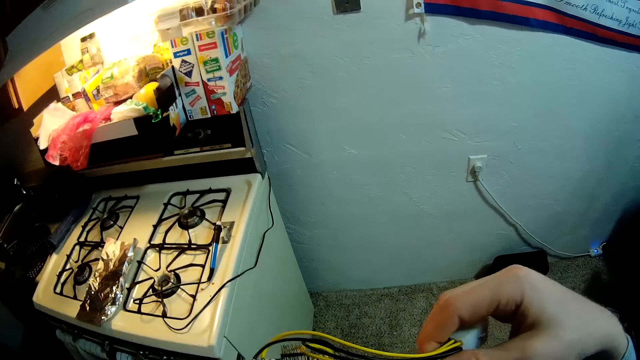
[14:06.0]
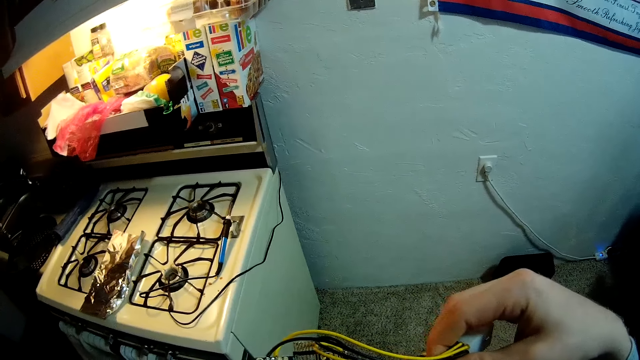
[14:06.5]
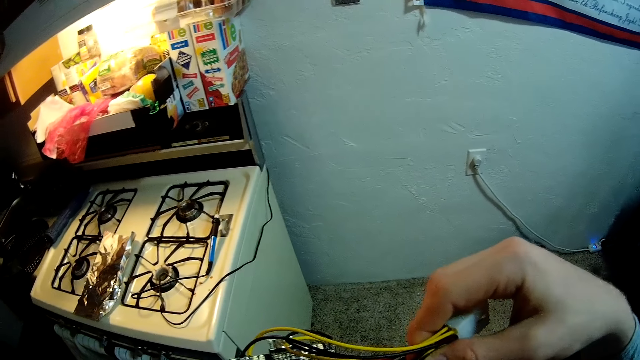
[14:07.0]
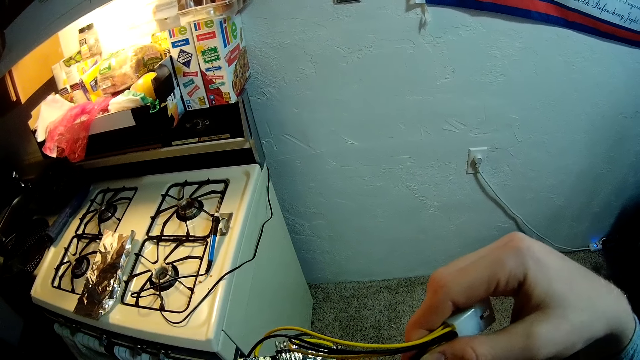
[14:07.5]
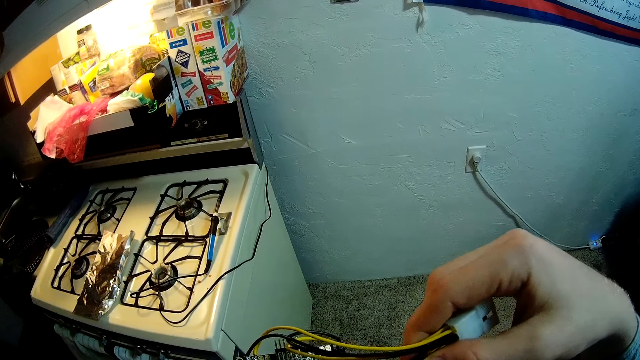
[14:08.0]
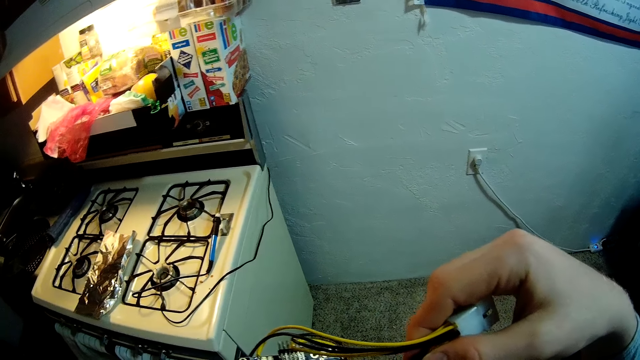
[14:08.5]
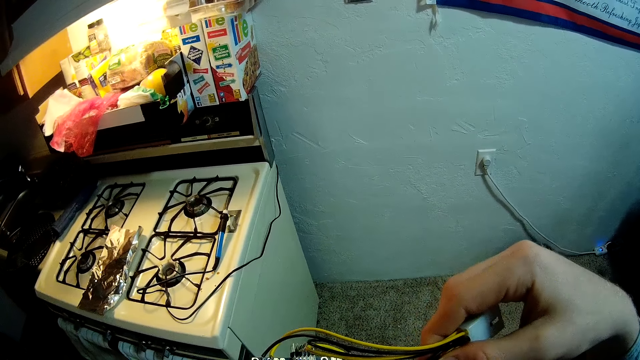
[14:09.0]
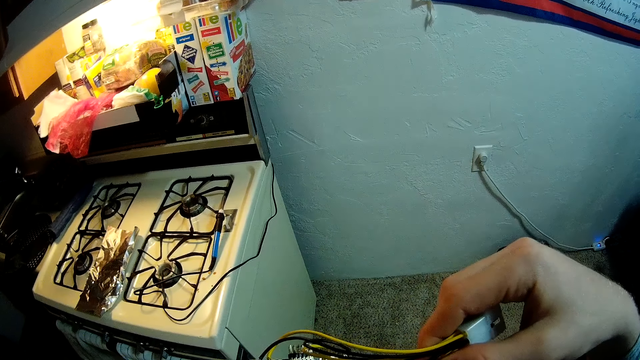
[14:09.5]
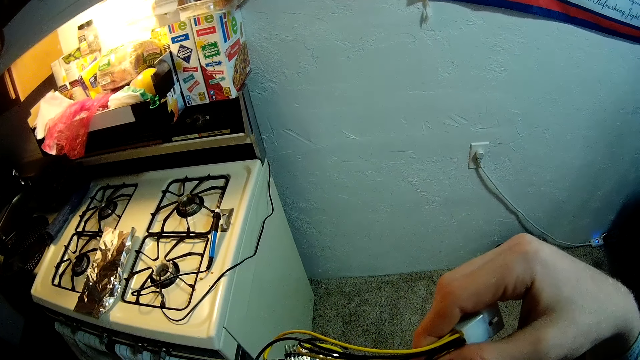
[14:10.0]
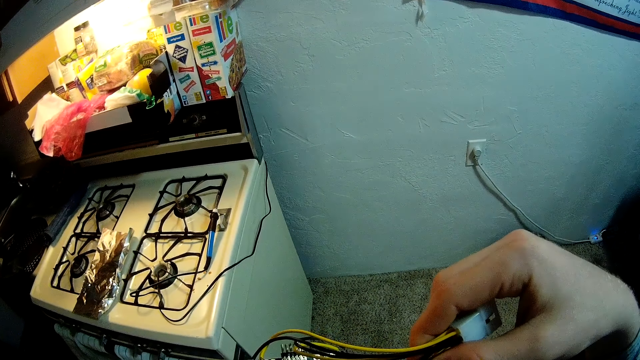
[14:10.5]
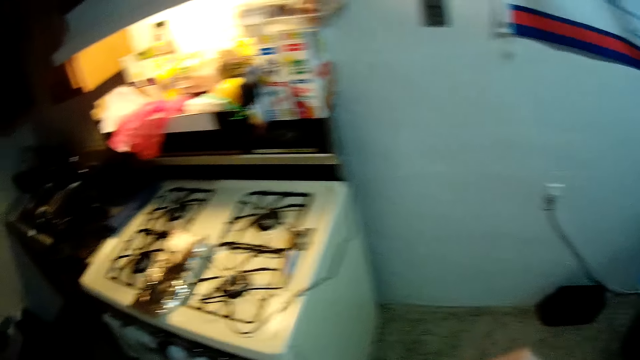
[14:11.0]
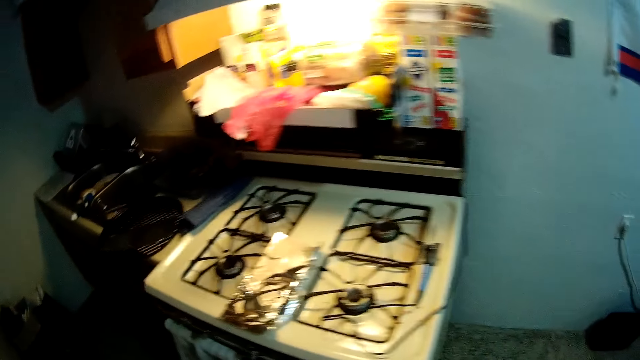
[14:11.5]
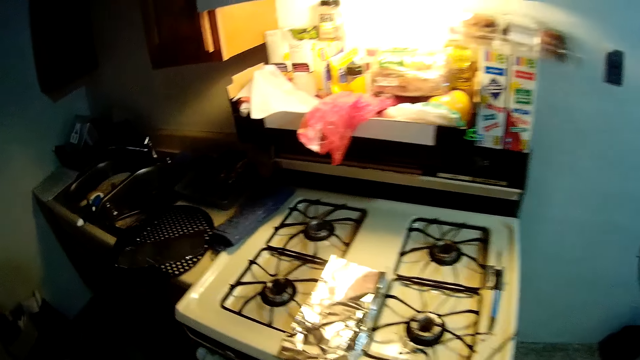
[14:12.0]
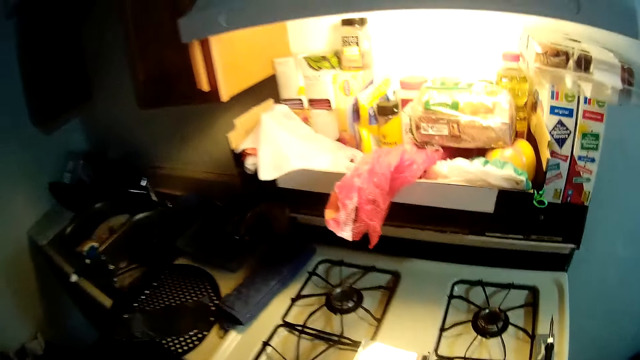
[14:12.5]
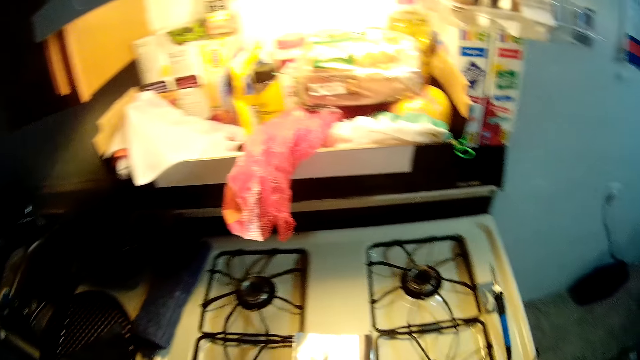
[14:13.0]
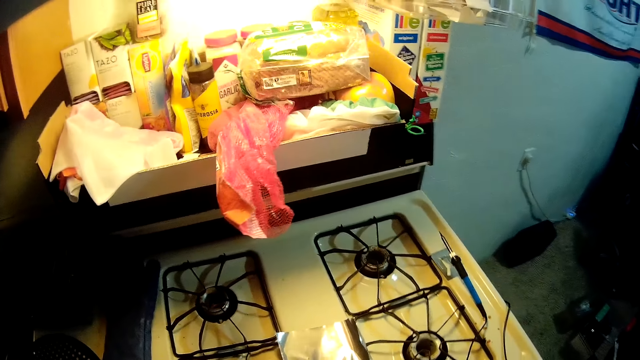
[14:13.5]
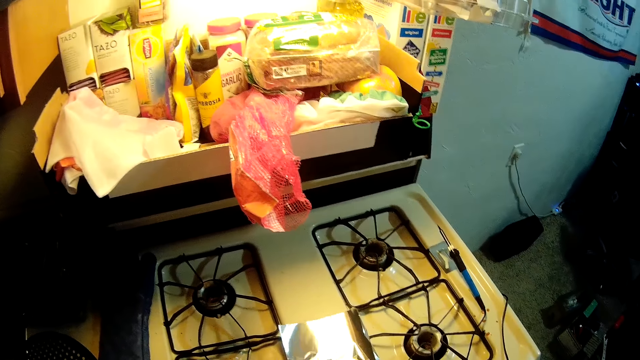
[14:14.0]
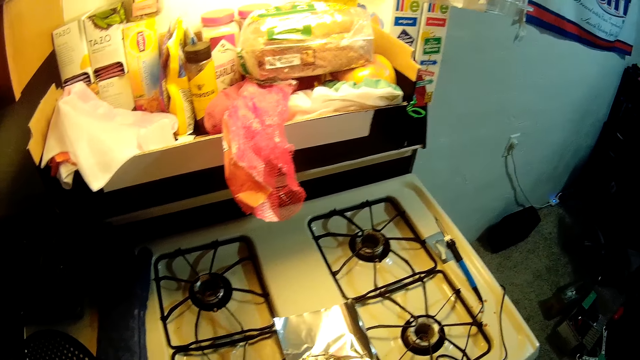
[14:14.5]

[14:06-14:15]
The camera wearer walks to the cooker. They drop the circuit board on a foil cardboard on the gas cooker. They put the jumper wire on the cooker.

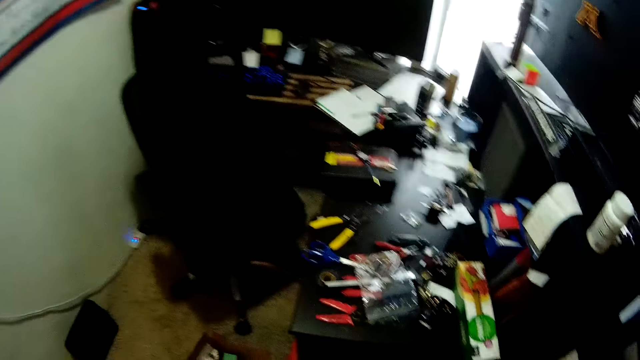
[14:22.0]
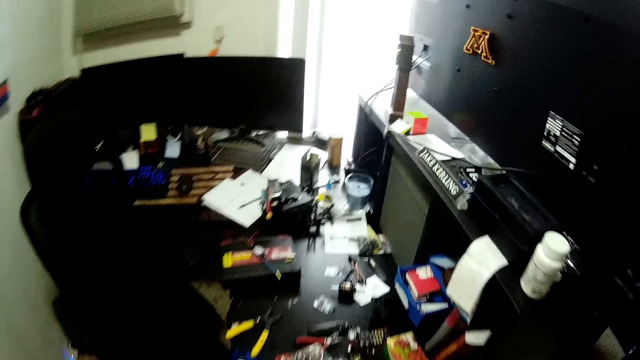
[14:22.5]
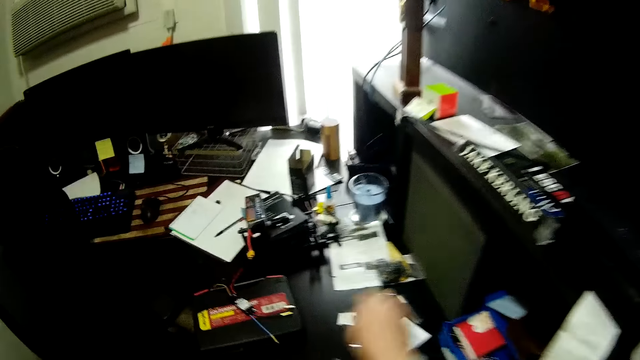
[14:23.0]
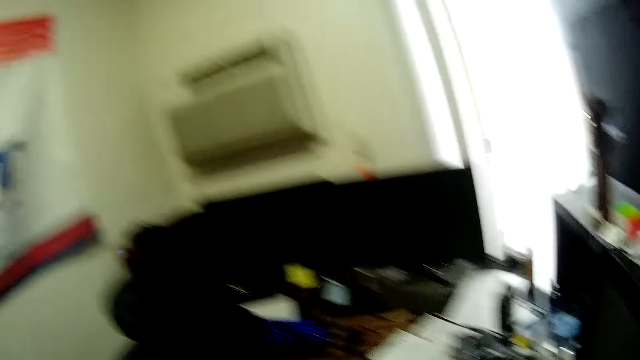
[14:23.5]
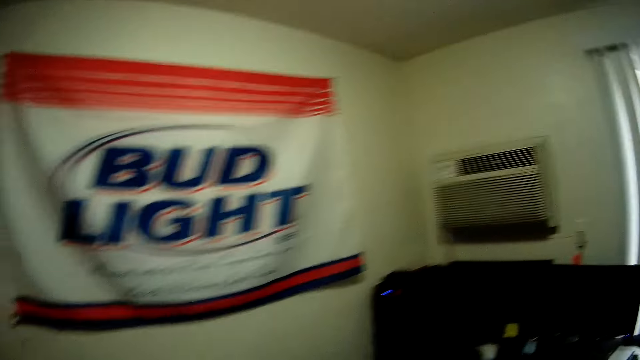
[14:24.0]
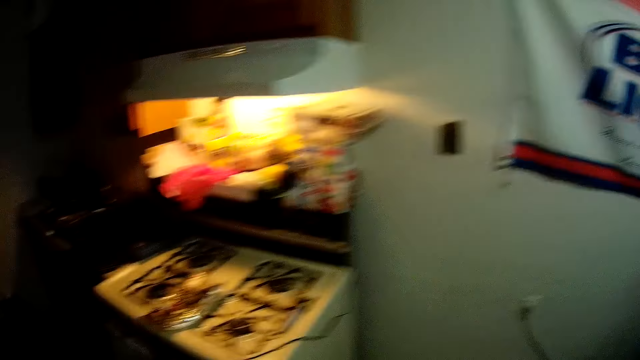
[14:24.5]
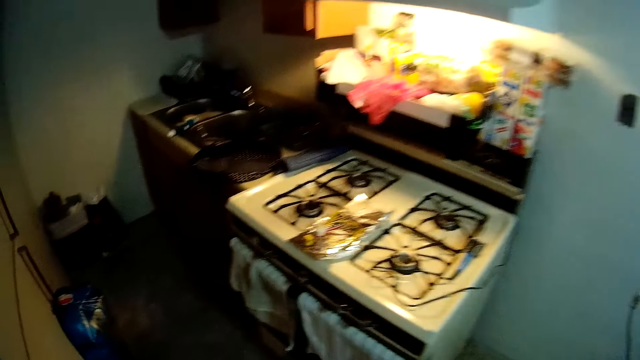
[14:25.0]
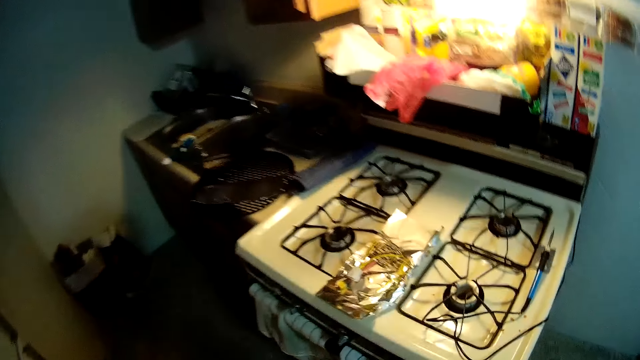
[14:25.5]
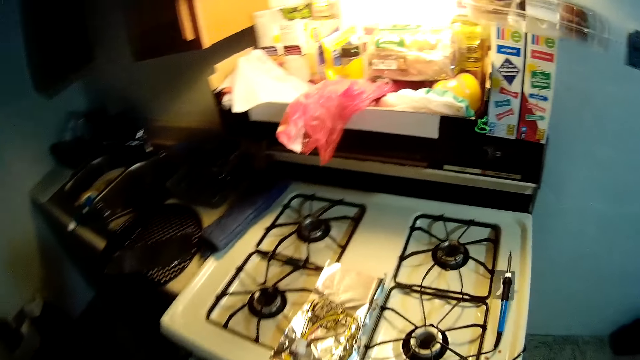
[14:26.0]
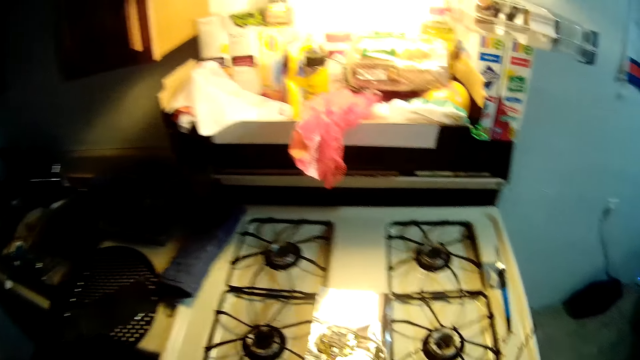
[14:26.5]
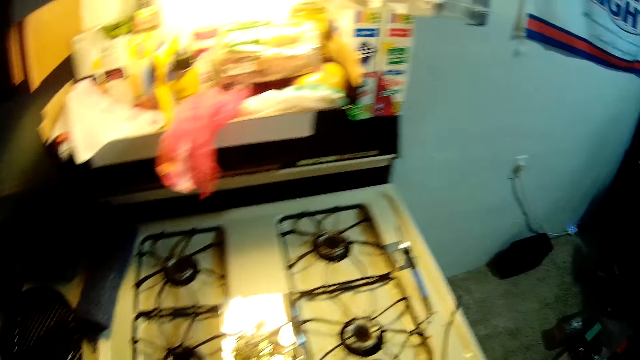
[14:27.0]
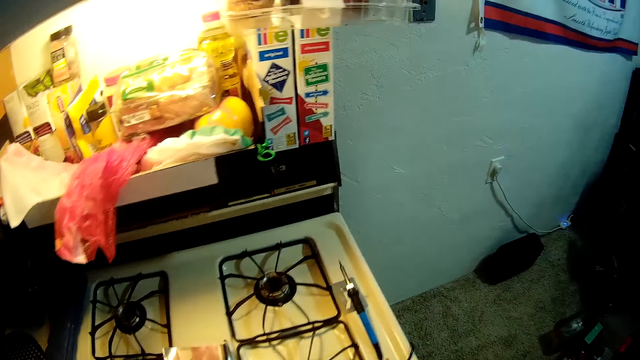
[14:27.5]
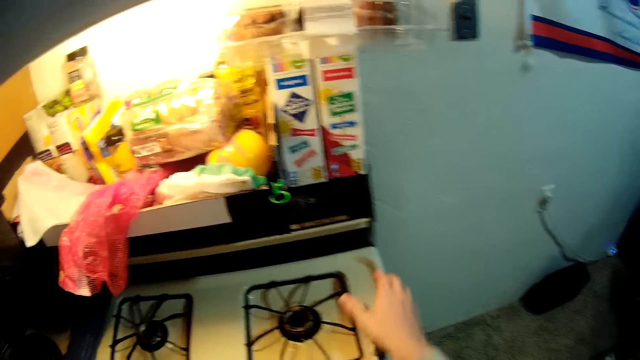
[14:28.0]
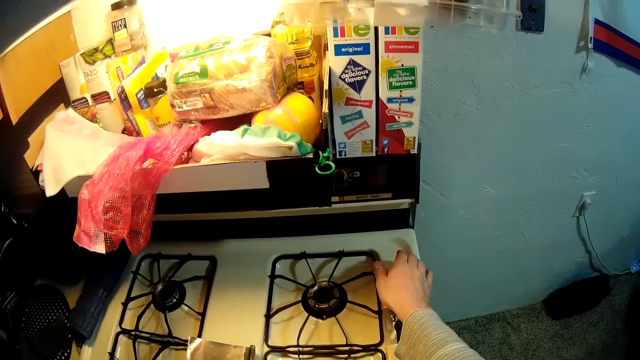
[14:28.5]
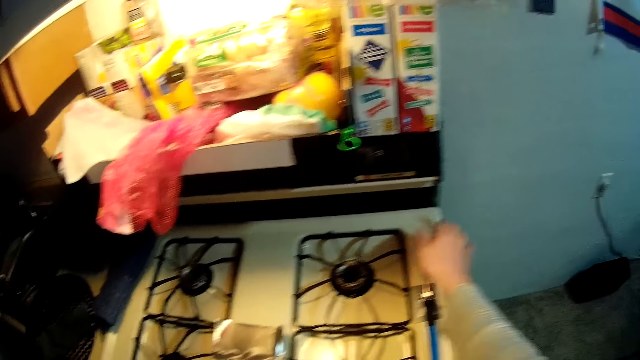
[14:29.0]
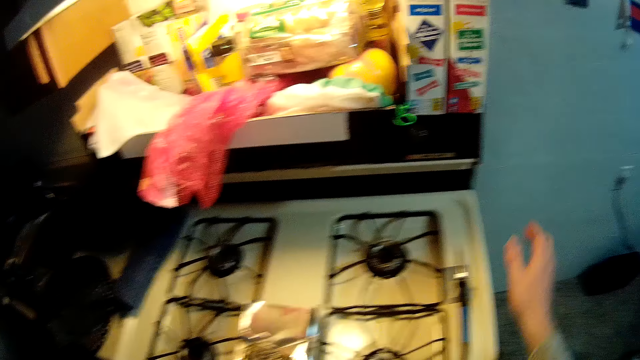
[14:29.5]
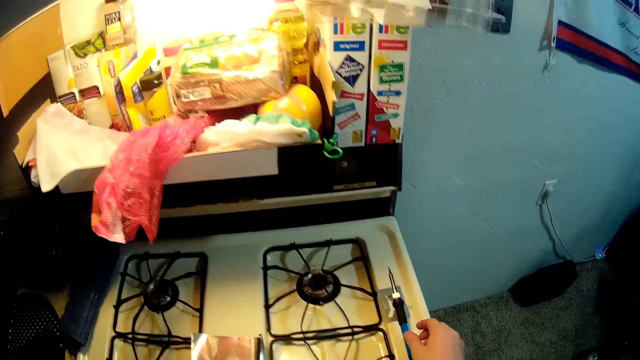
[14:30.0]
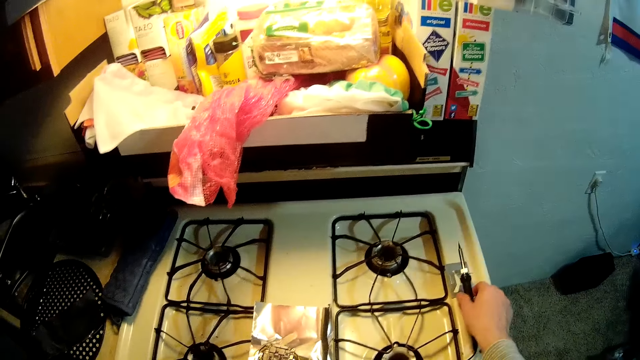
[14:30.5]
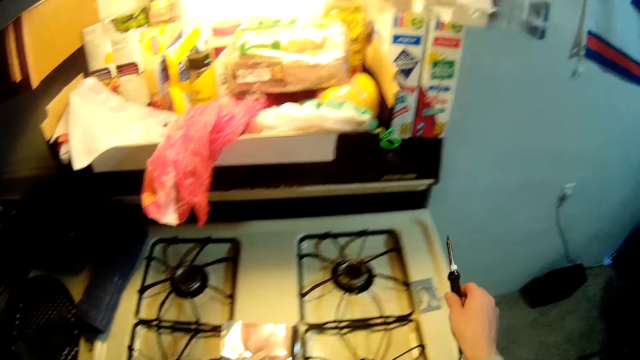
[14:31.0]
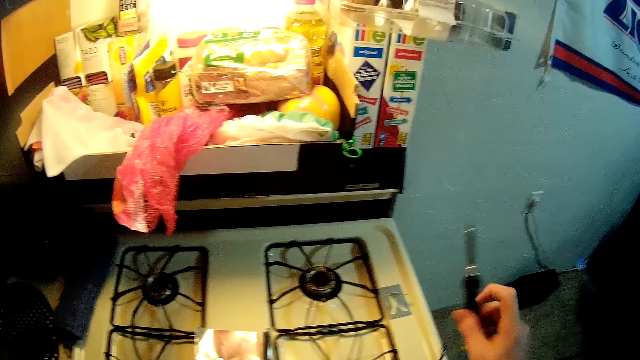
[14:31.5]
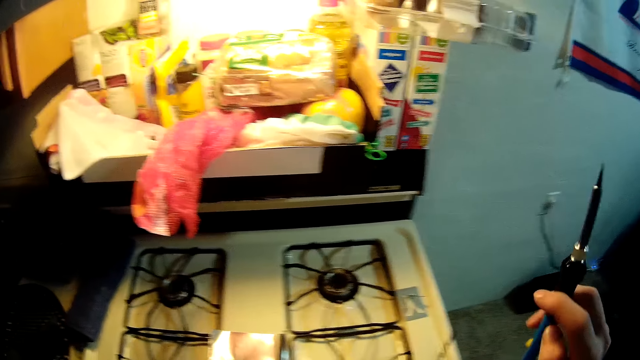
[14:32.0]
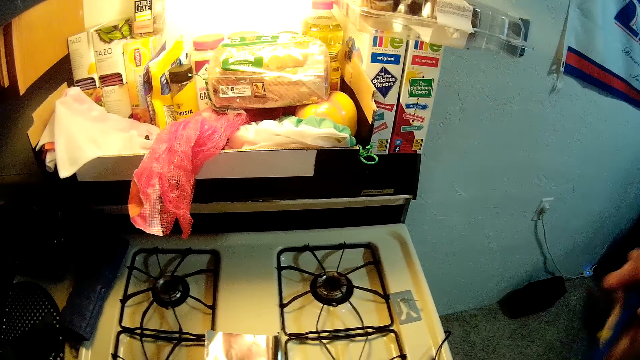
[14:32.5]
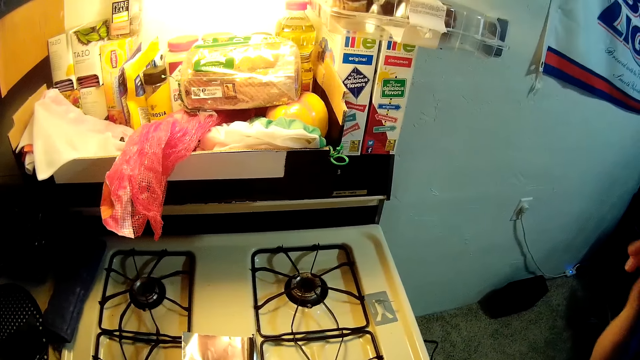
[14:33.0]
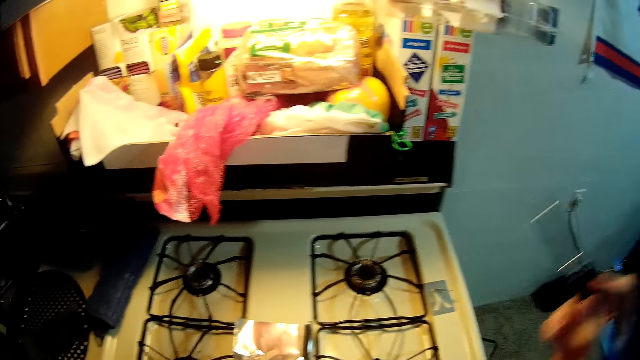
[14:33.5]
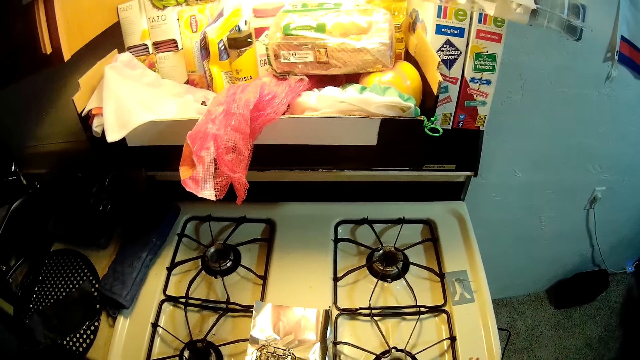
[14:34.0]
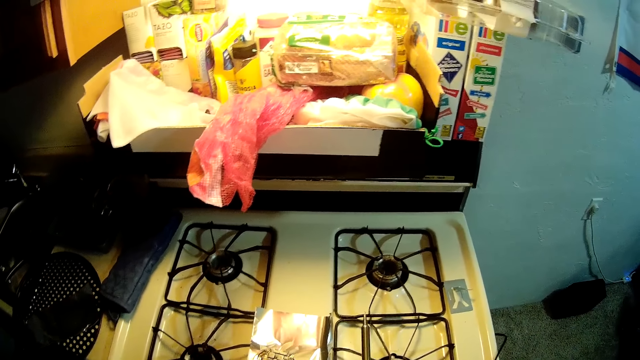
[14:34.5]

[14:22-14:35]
The camera wearer takes the wire from the table. He walks to the cooker. He places his right hand over the soldering iron on the gas cooker. He takes a wire cutter. He picks up the soldering iron from the gas cooker with his right hand.
